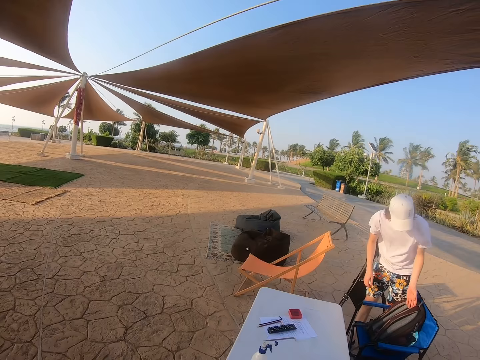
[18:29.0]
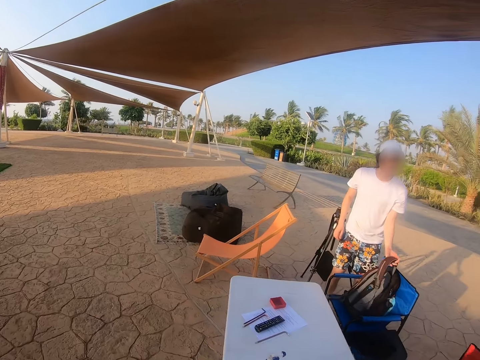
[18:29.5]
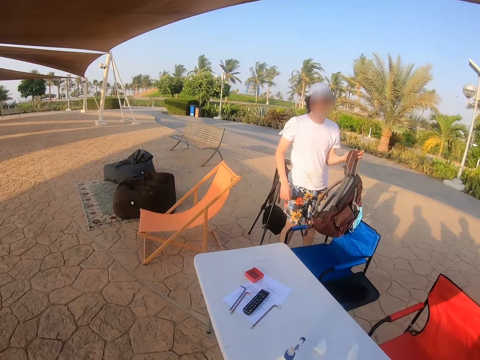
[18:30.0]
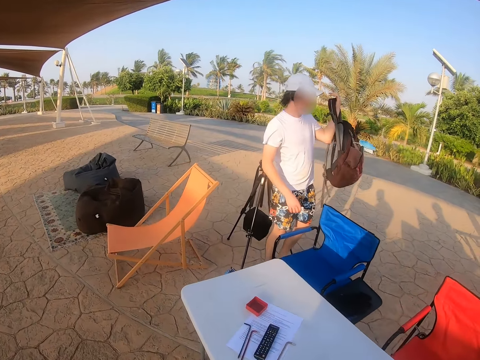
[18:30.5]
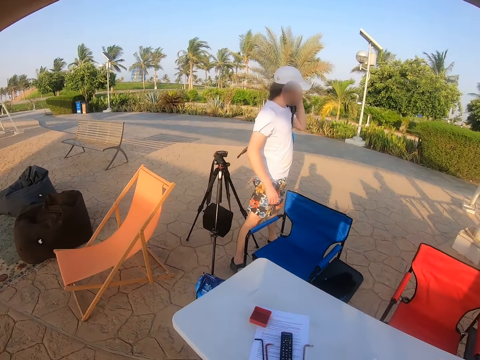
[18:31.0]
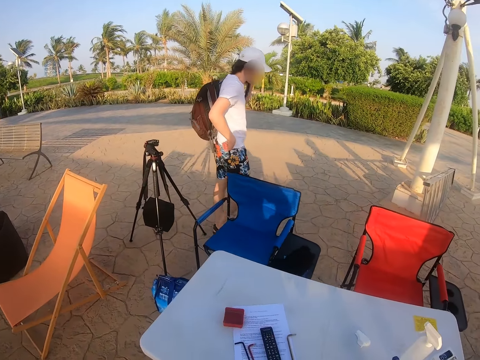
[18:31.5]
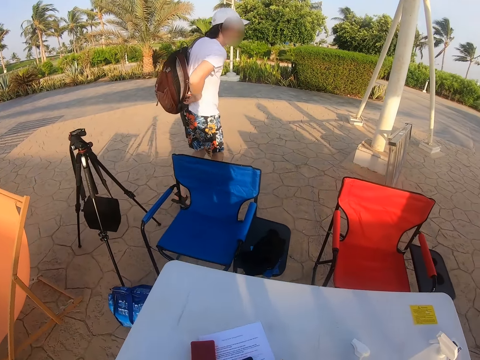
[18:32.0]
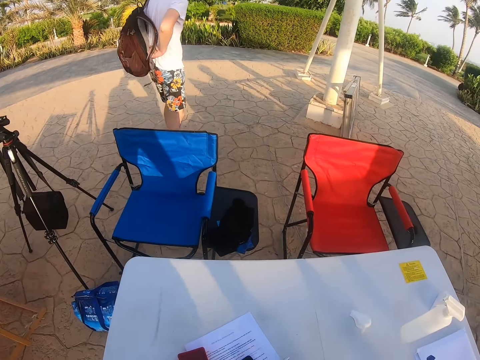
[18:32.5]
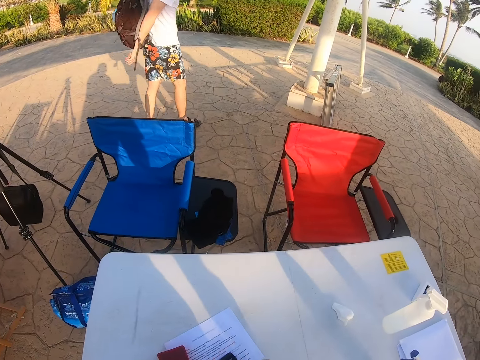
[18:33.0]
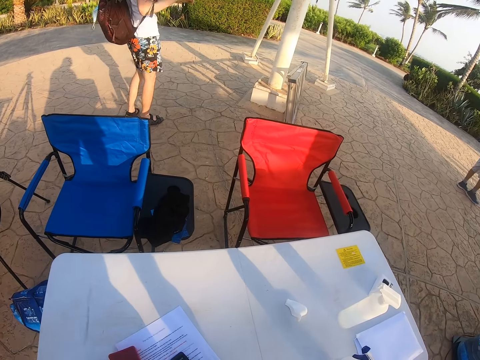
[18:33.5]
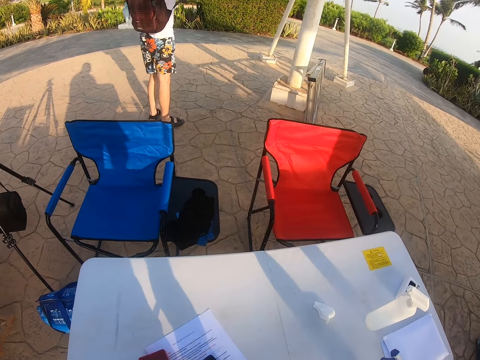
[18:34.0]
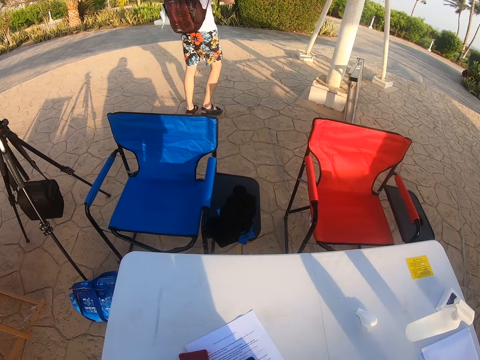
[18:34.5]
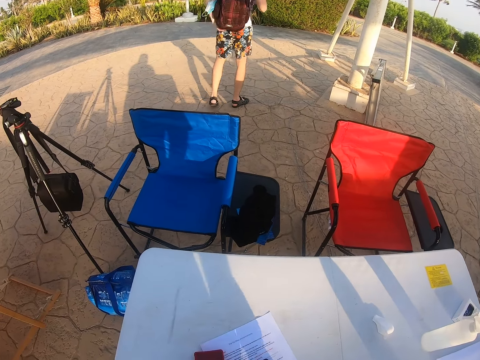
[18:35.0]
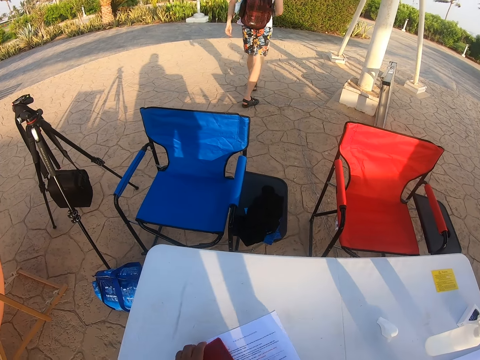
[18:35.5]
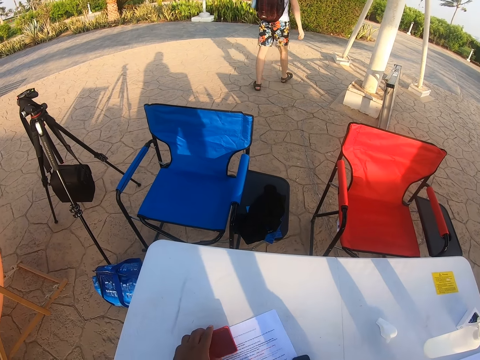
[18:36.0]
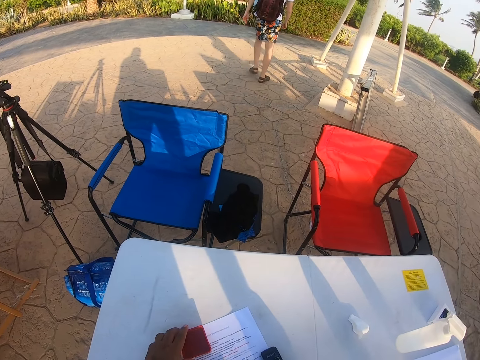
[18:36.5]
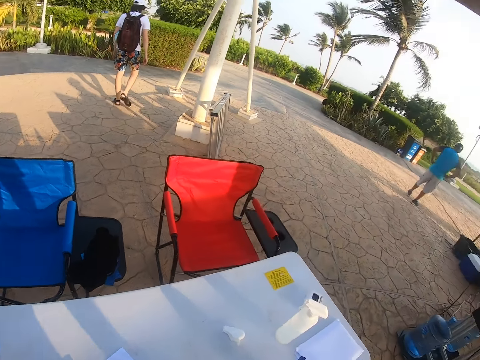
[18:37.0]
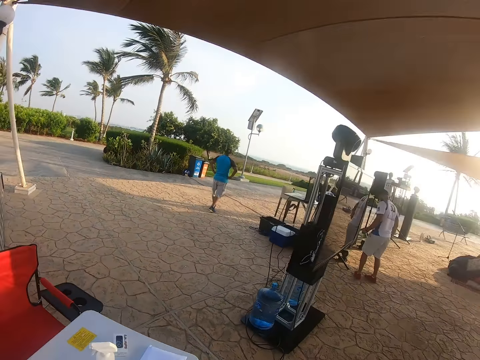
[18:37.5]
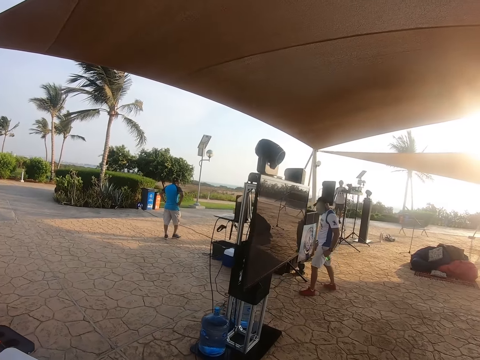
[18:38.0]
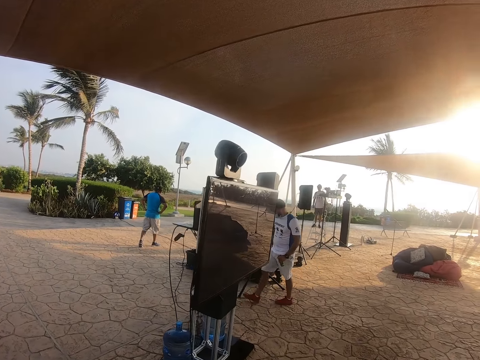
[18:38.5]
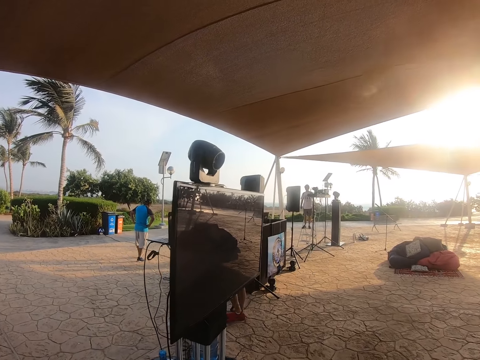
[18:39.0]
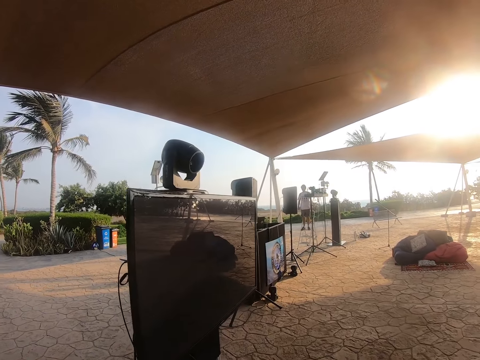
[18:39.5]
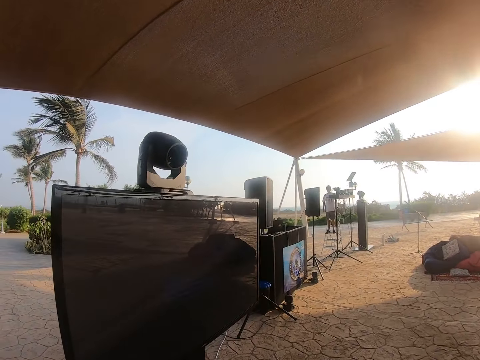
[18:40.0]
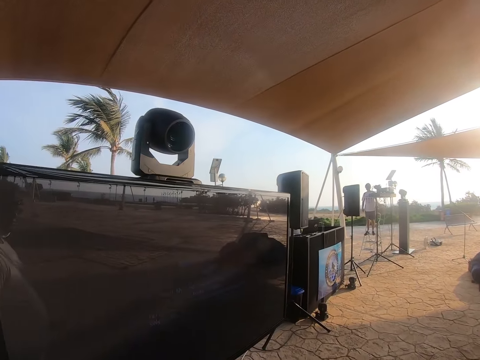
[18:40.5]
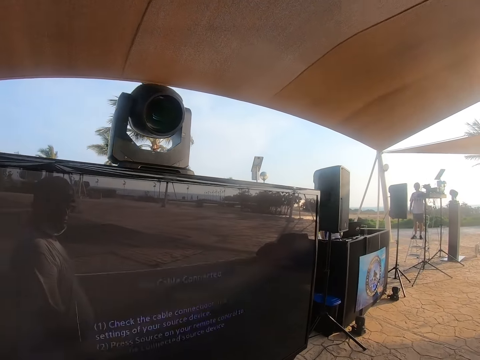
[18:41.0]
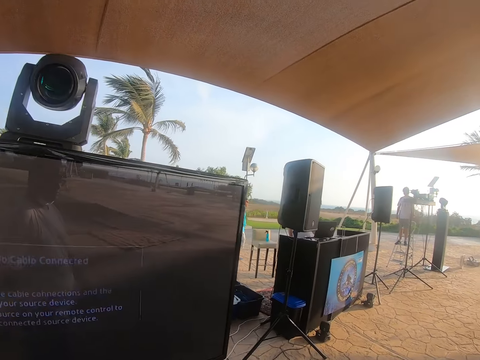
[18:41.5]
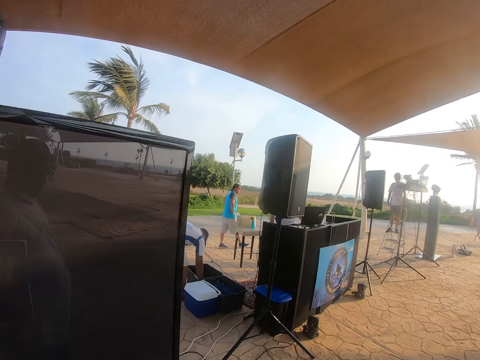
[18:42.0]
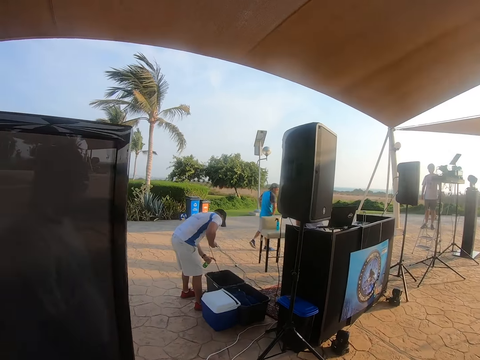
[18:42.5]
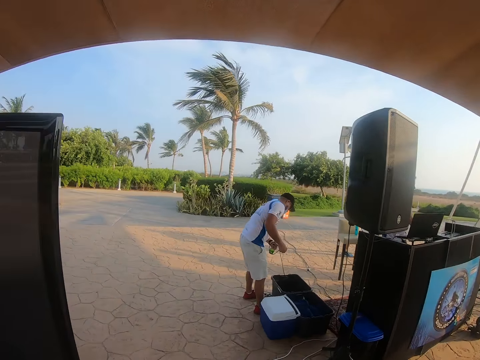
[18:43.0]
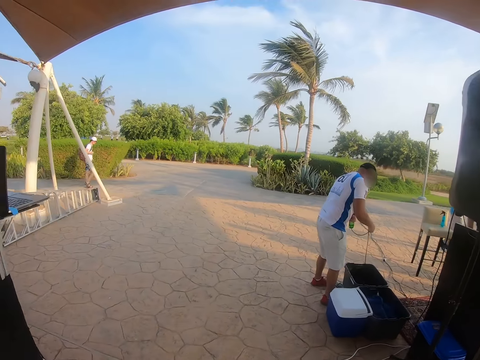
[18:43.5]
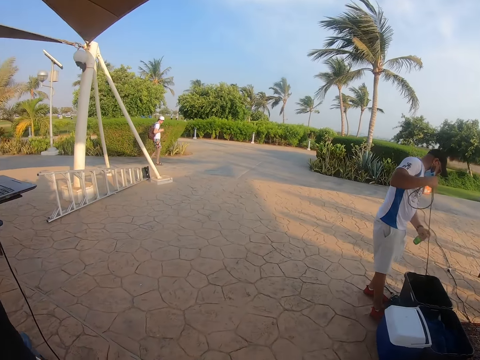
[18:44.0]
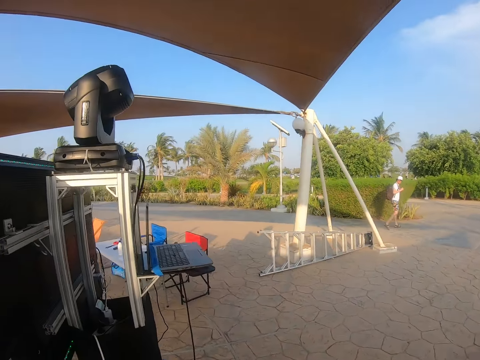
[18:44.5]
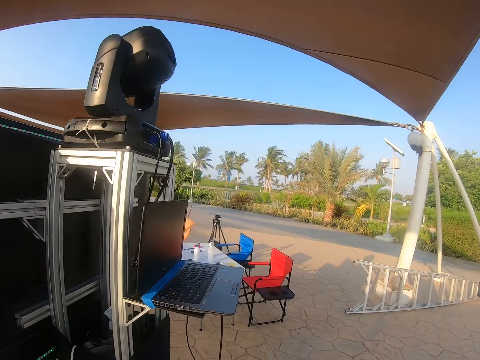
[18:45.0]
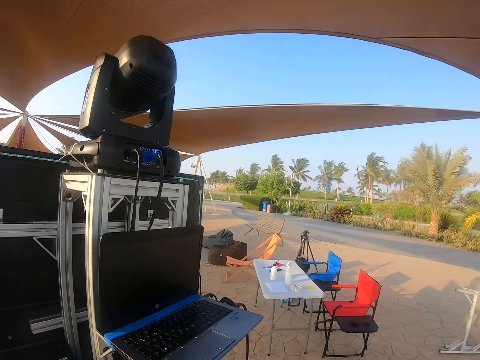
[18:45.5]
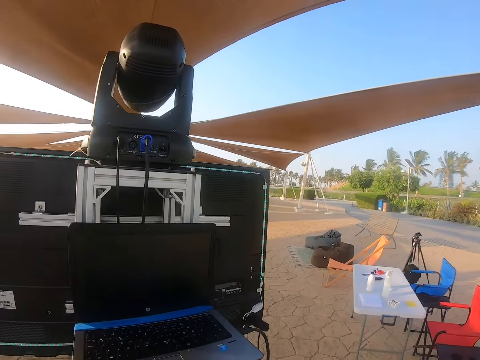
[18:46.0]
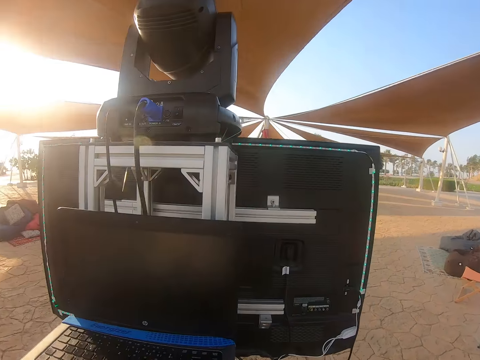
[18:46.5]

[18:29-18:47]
A man picks up the bag. The camera wearer looks at the table. The man walks around. The camera wearer holds something. They touch something. They walk on the compound. Another man walks around. The camera wearer walks around. The other man picks something from the cooler and touches the cable. The camera wearer walks around.

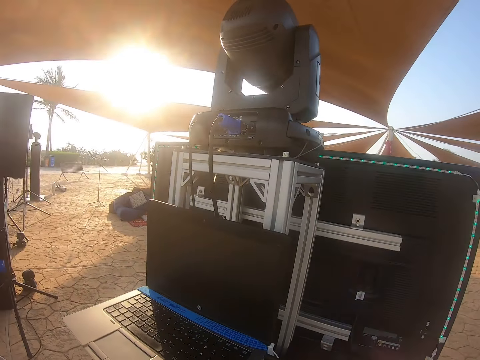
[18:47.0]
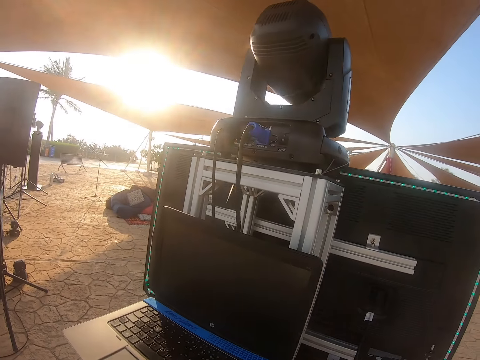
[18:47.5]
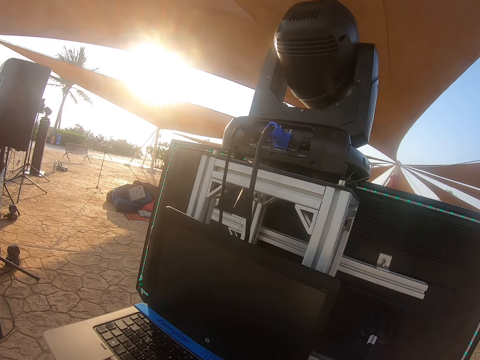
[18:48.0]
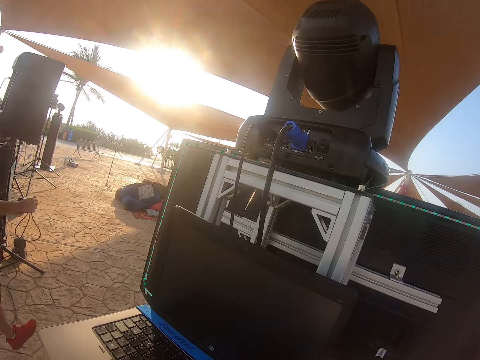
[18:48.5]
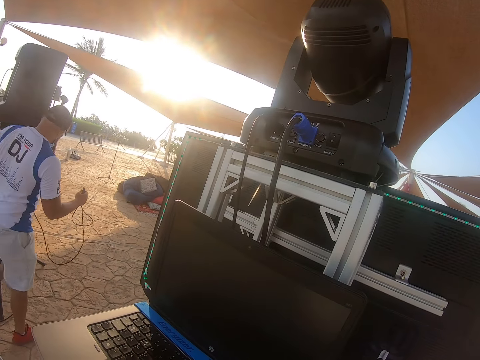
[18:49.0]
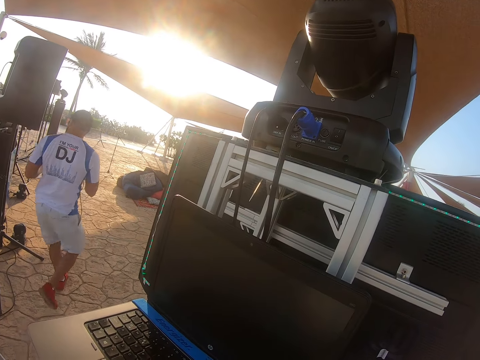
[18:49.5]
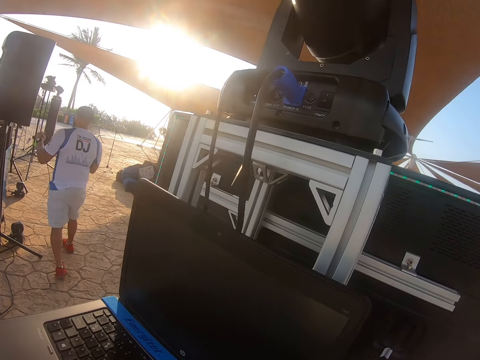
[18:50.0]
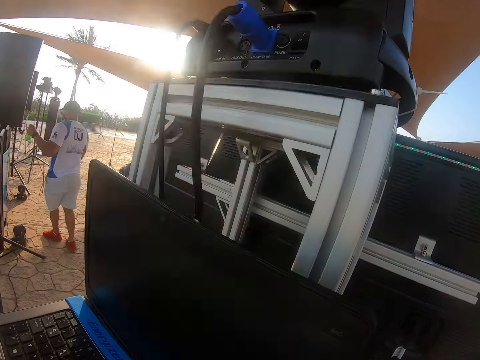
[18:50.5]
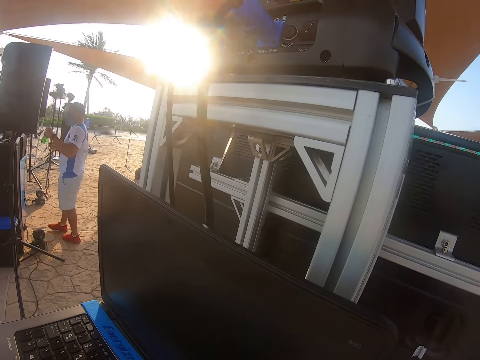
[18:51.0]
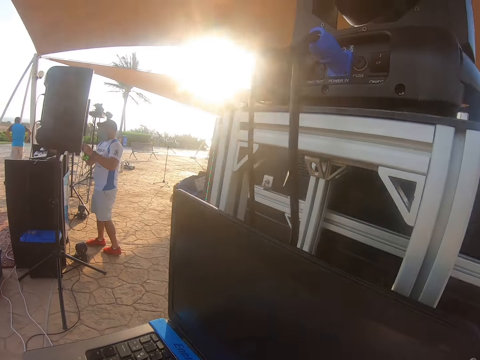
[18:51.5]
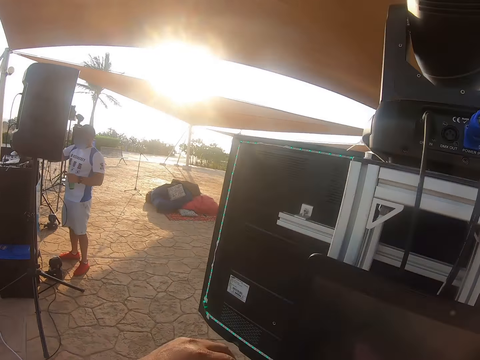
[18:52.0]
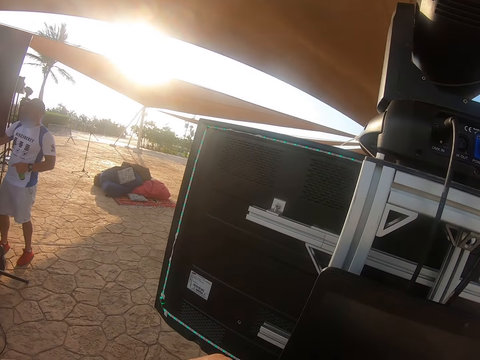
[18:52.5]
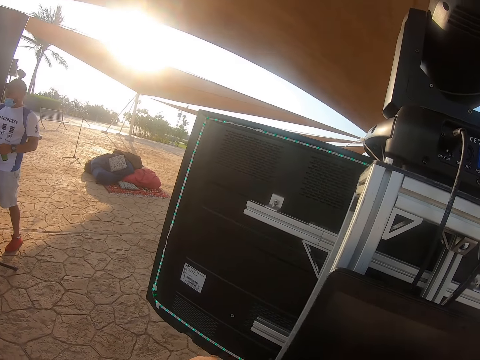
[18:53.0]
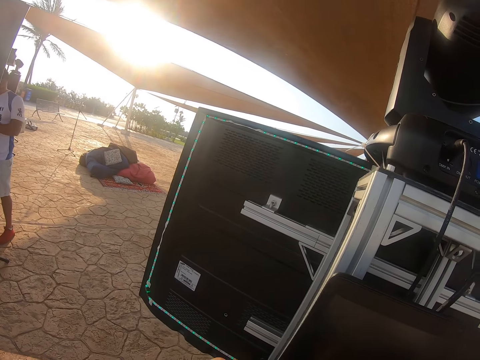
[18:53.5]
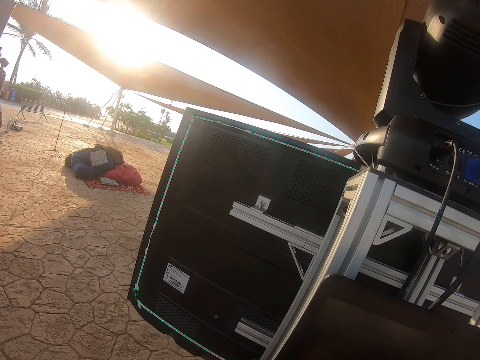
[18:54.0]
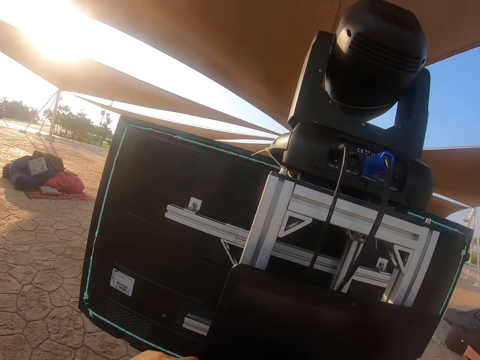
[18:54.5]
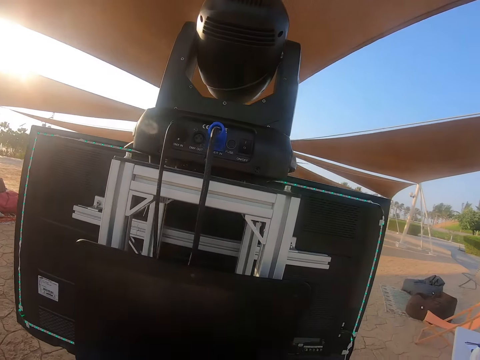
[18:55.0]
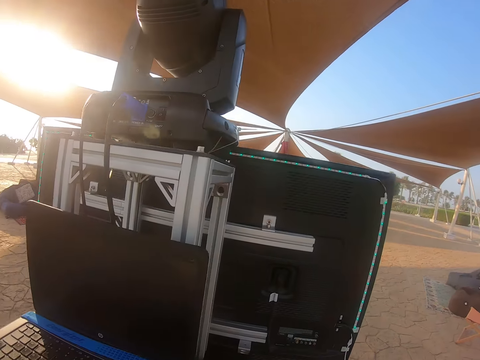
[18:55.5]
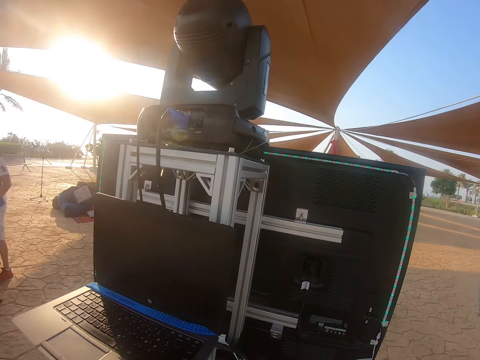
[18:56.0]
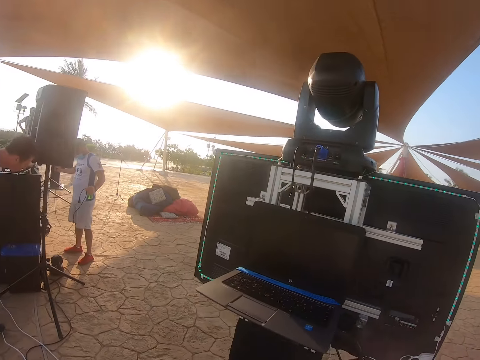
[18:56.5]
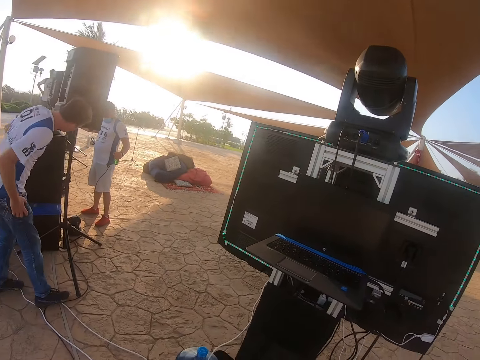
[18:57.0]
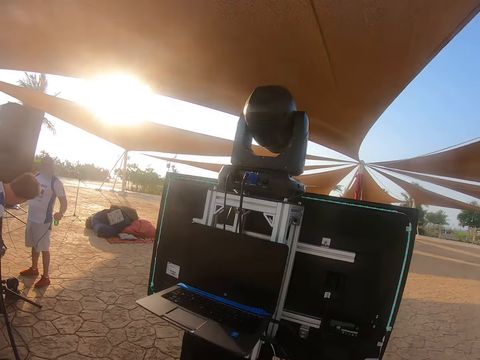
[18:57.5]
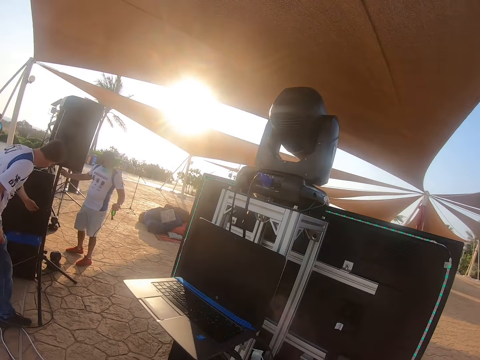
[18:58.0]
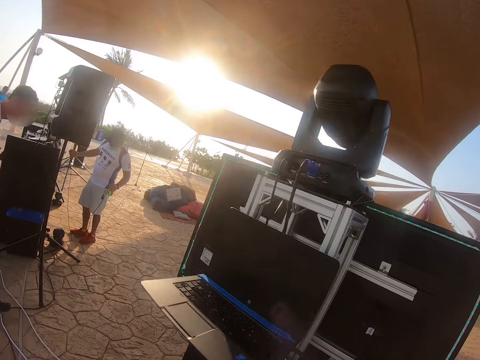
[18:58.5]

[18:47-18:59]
The camera wearer looks at the laptop. They check the cable. A man walks towards the stand and checks the speaker. The camera wearer checks the laptop. Another man checks the speaker.
